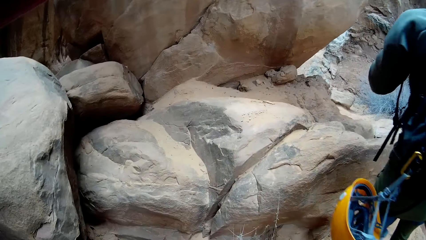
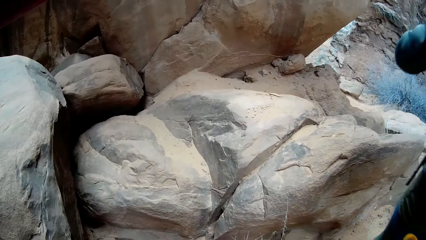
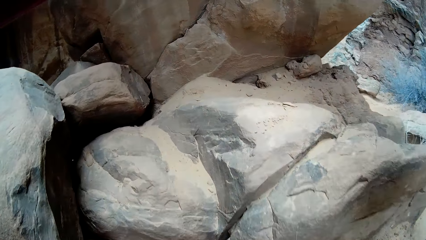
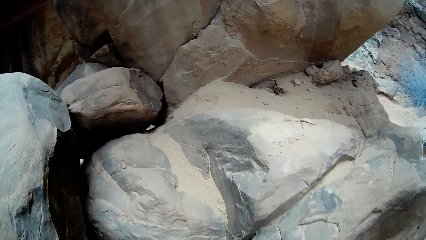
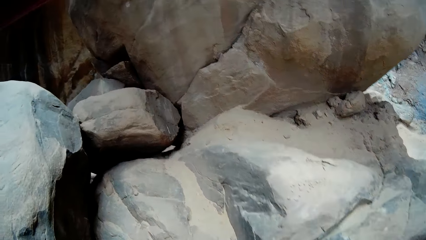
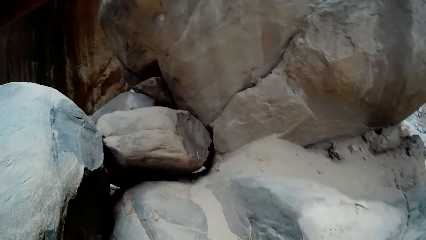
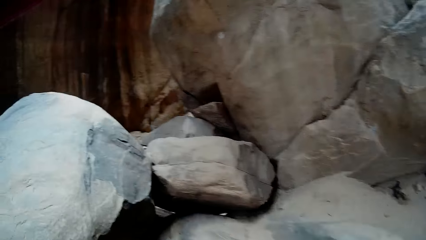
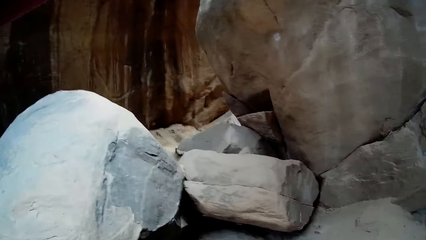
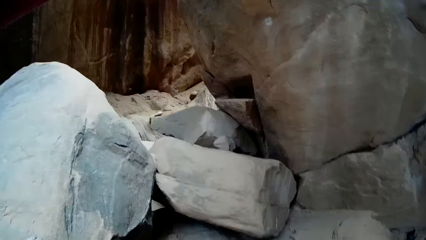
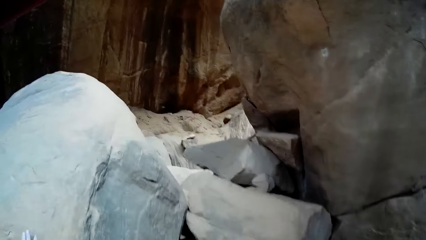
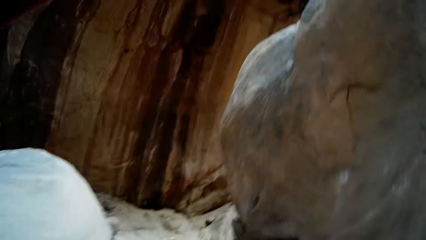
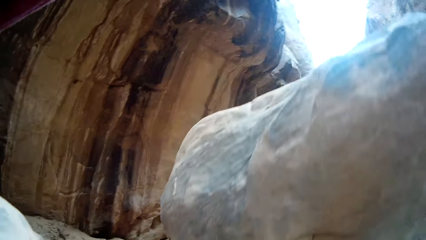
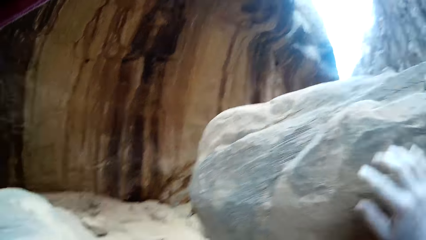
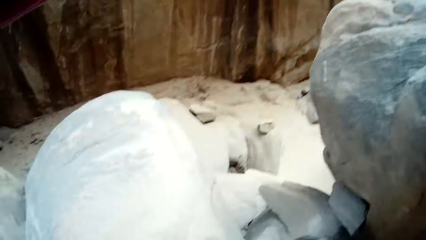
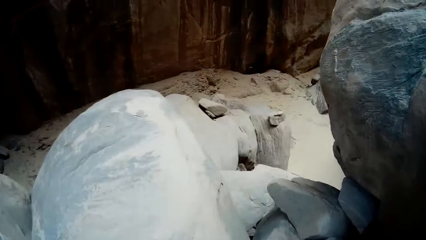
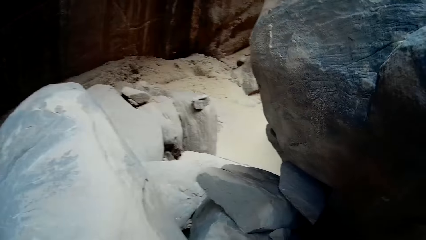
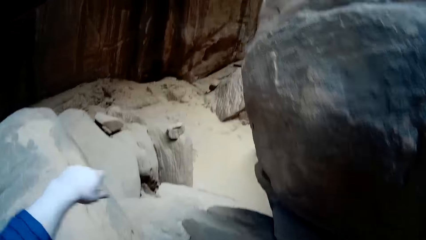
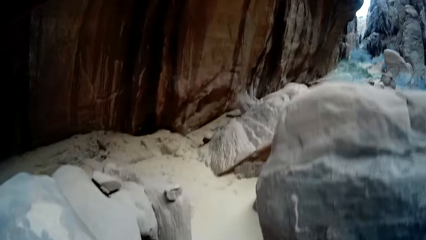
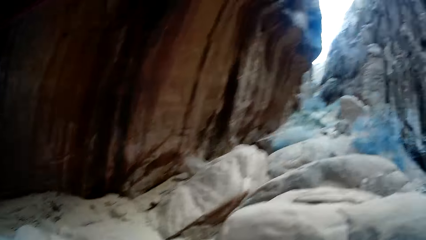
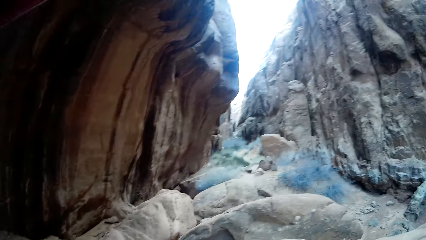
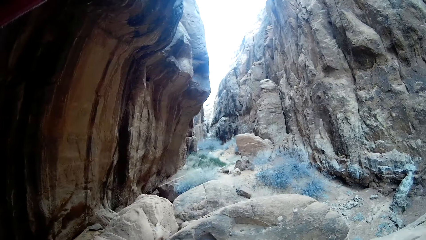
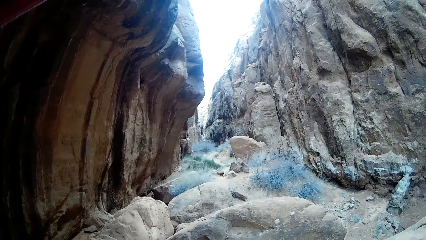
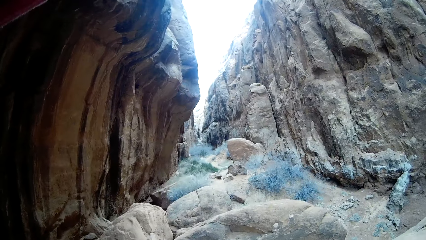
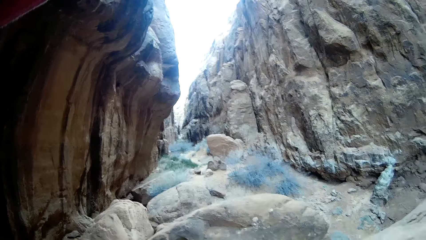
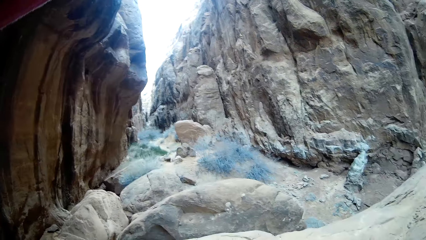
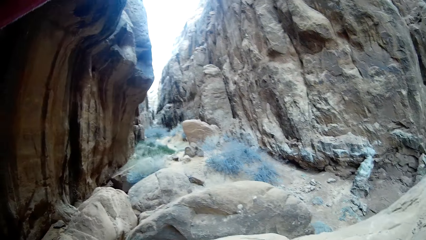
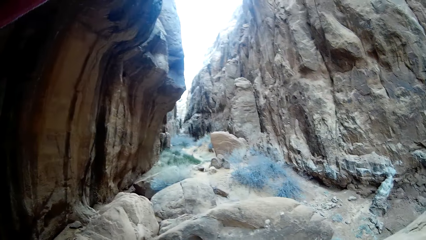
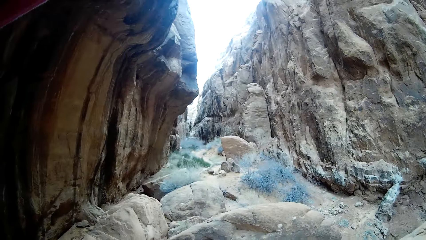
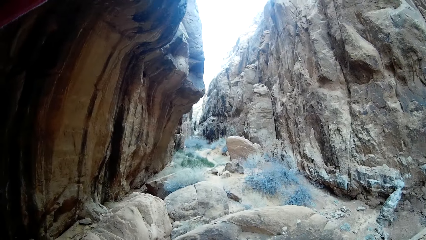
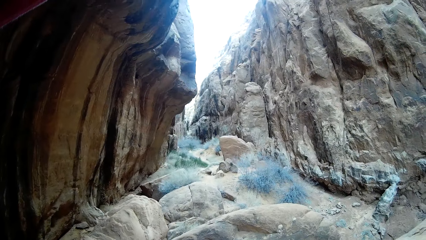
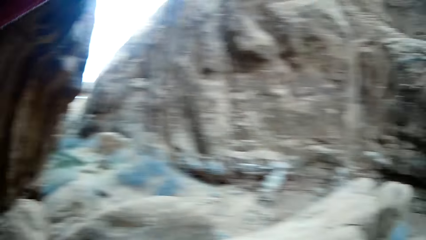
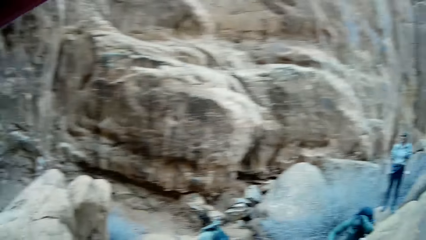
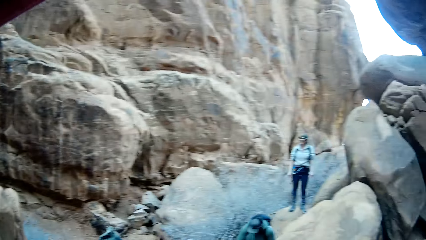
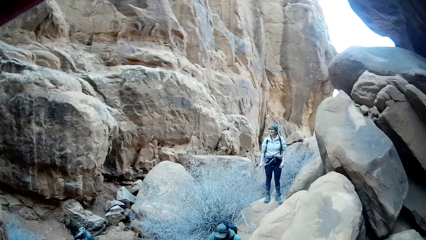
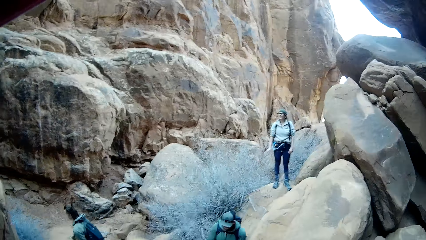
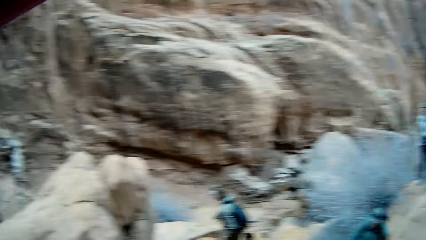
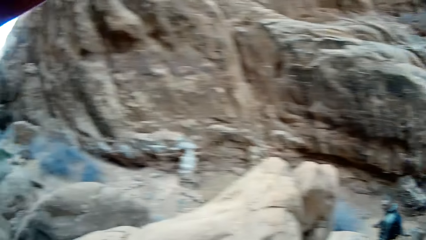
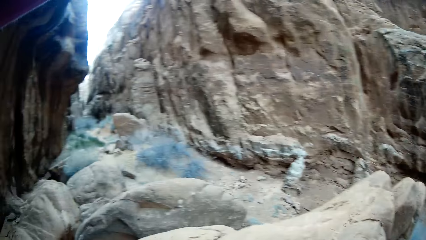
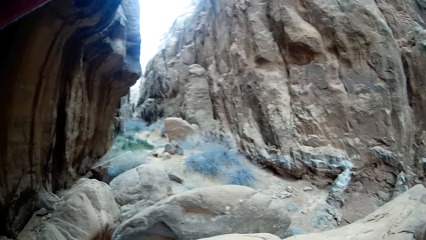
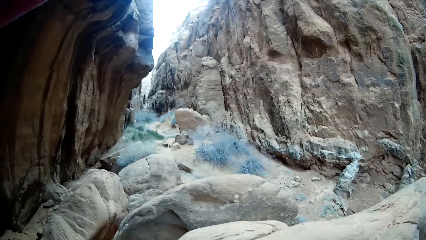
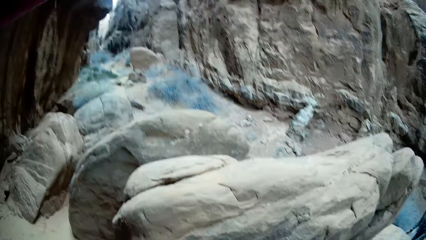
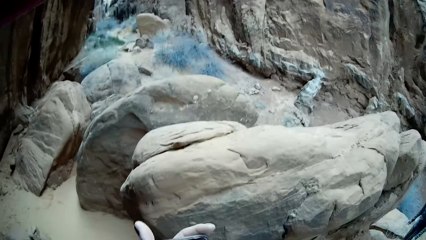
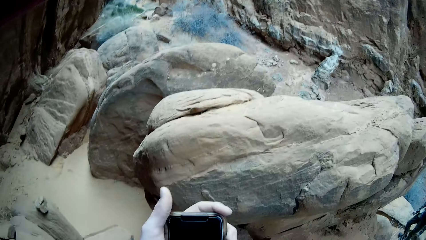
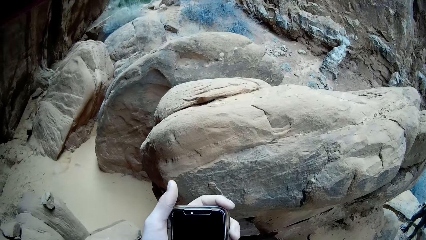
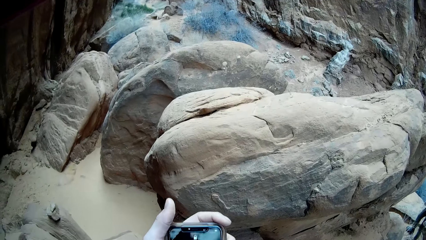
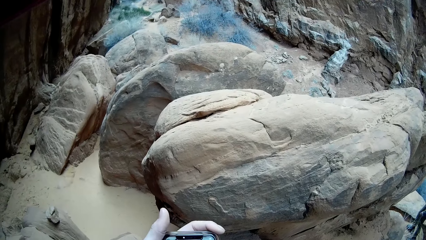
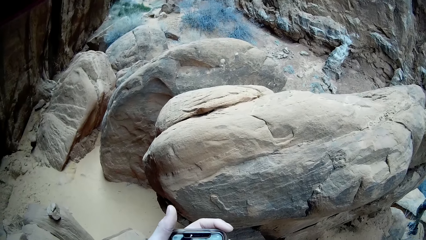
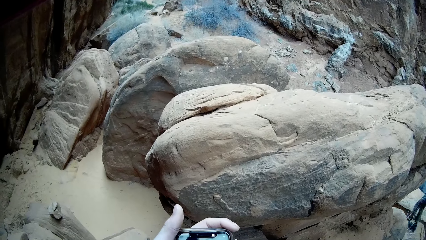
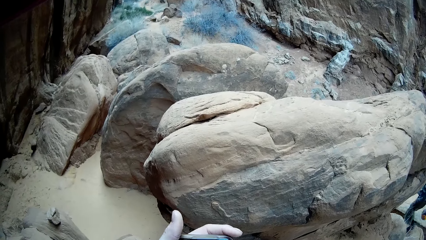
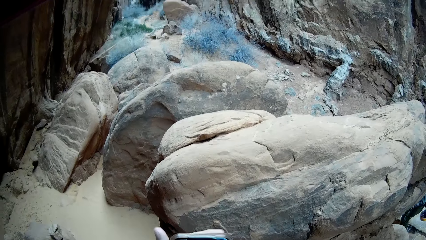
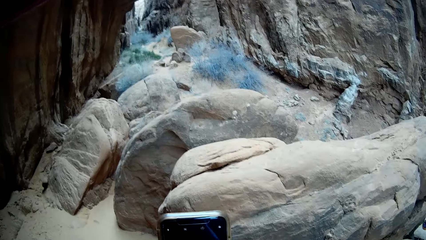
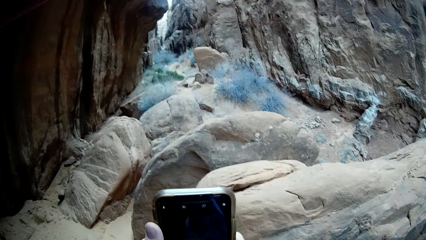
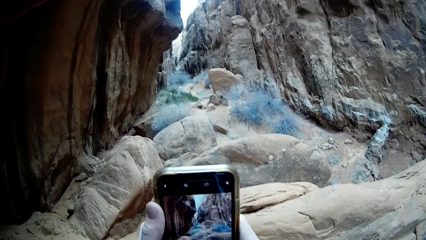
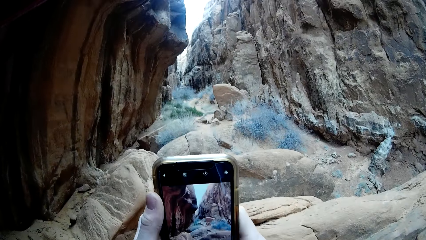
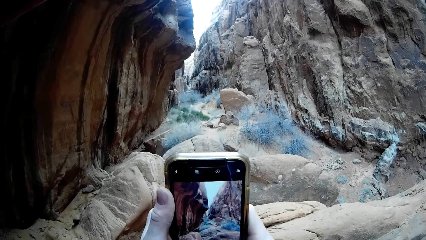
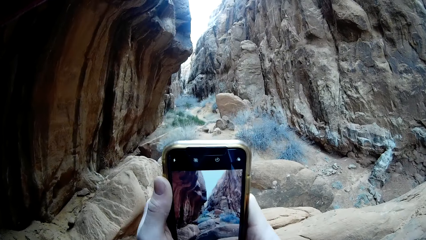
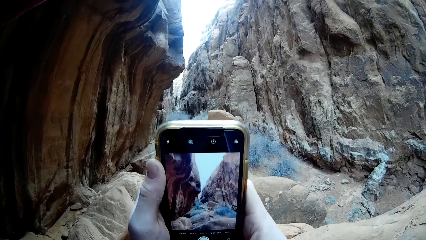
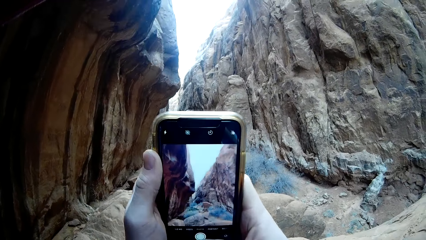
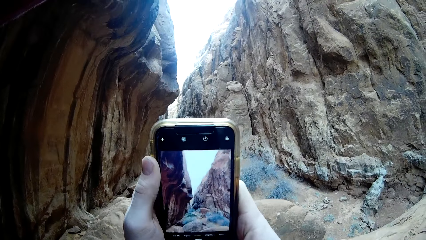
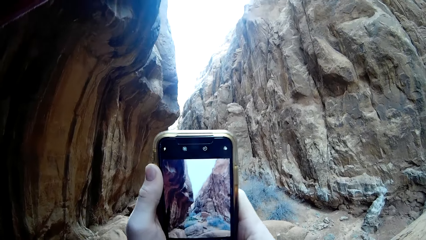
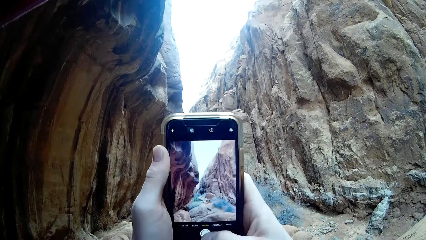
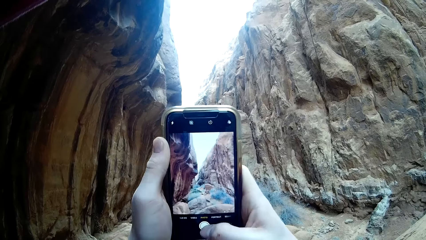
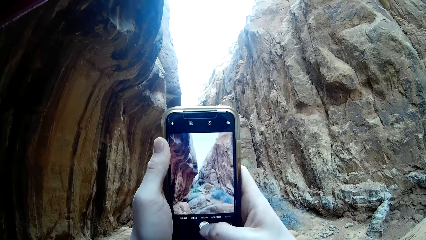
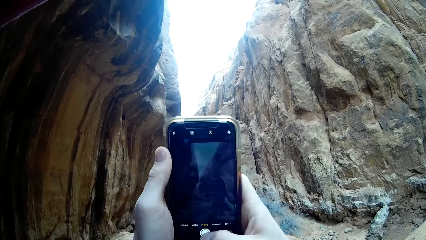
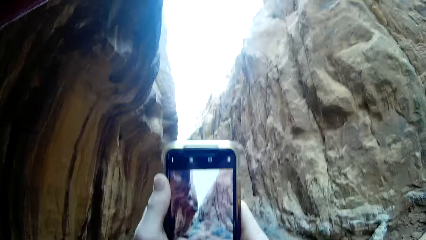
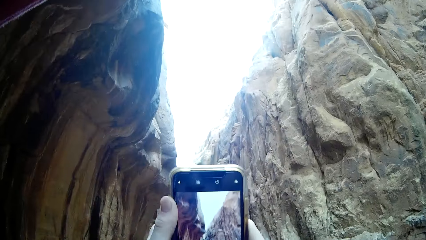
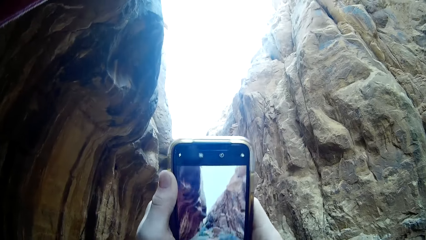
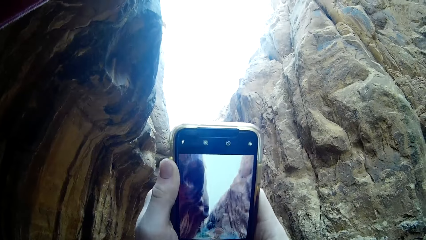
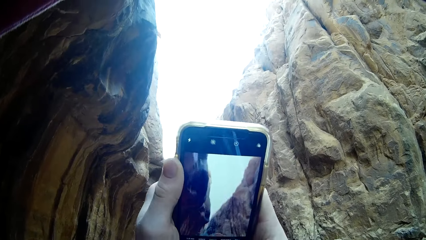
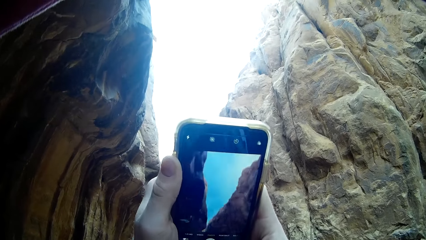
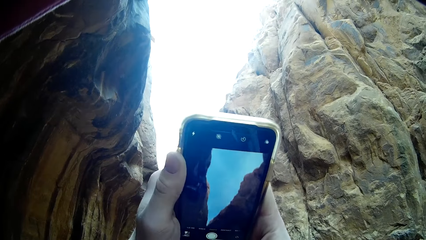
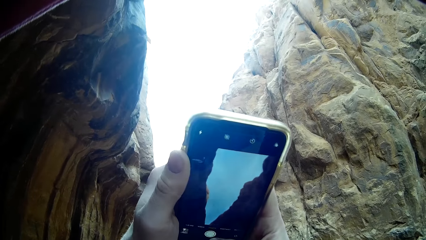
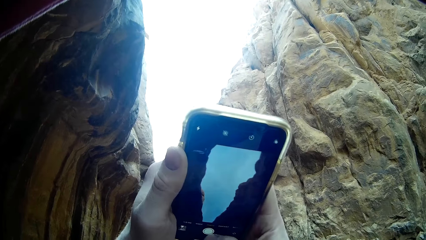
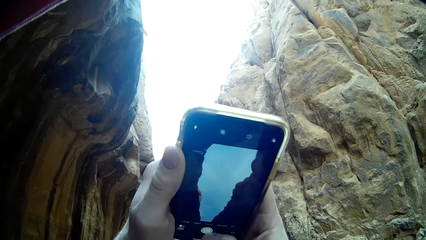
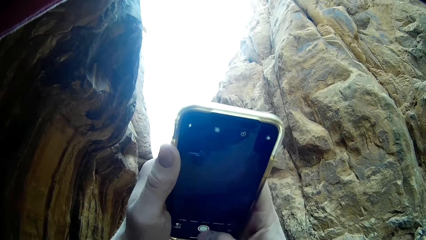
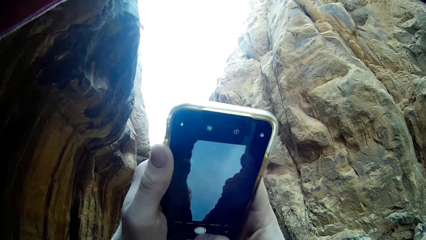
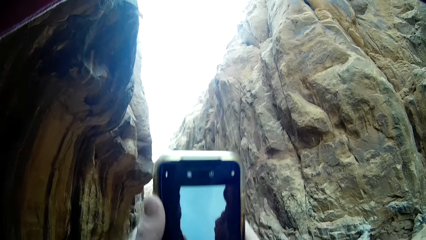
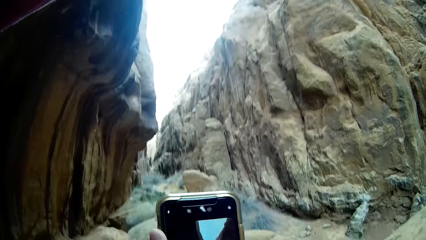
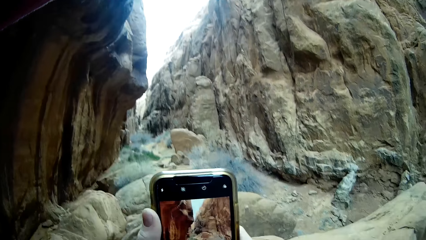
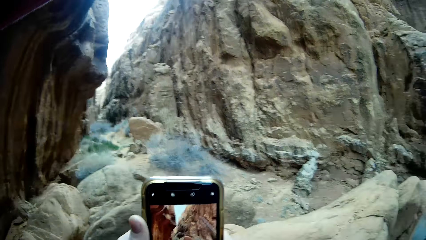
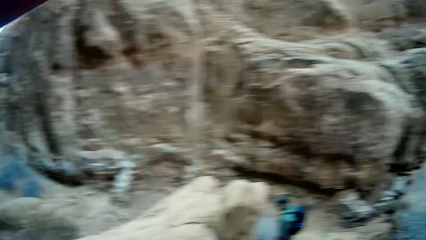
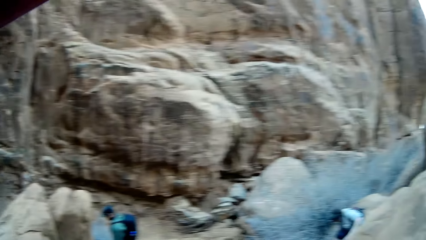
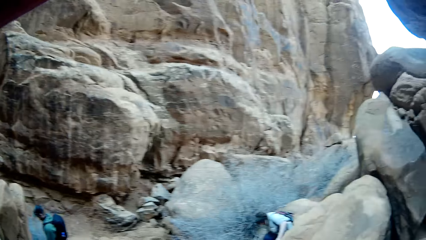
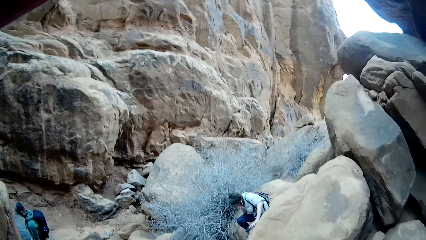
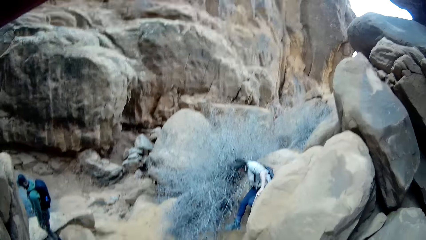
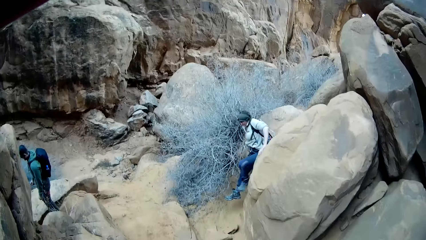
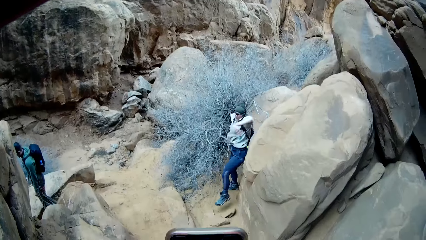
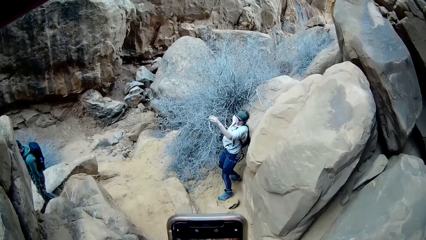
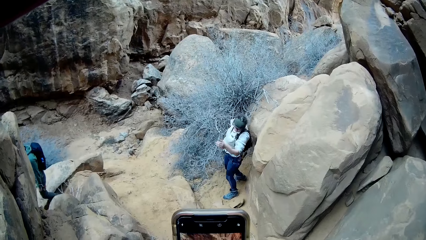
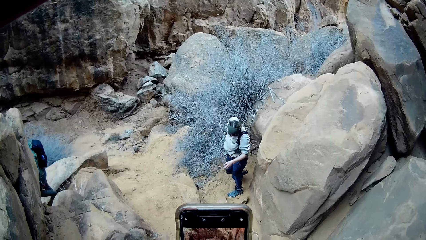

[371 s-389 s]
The camera wearer looks around. They climb another set of rocks with both hands. A person looks around. The camera wearer looks around. They hold a phone with both hands. They look at the phone. They take a picture of the scenery and rocks with the phone in both hands. They look around. The person jumps down the rock.
